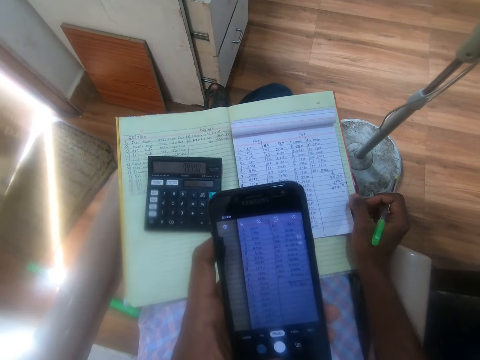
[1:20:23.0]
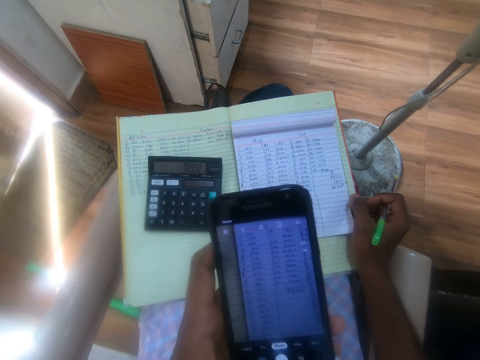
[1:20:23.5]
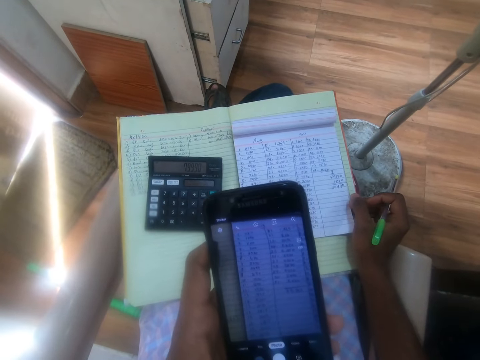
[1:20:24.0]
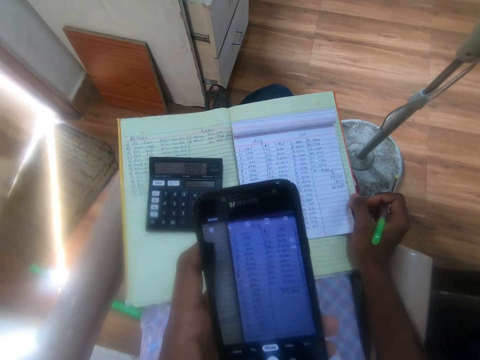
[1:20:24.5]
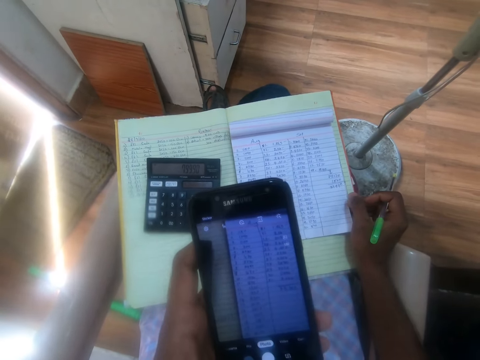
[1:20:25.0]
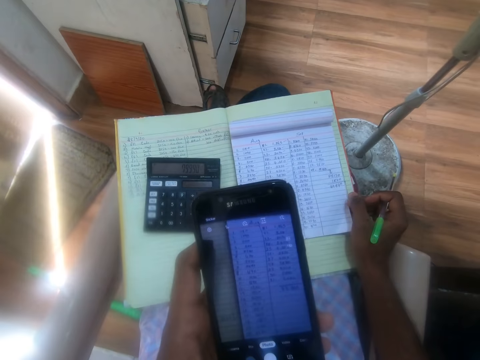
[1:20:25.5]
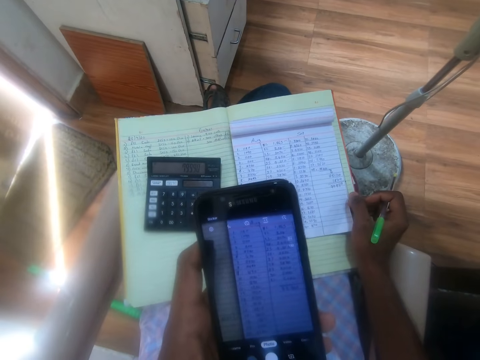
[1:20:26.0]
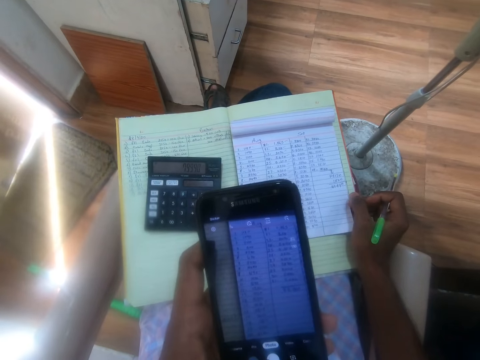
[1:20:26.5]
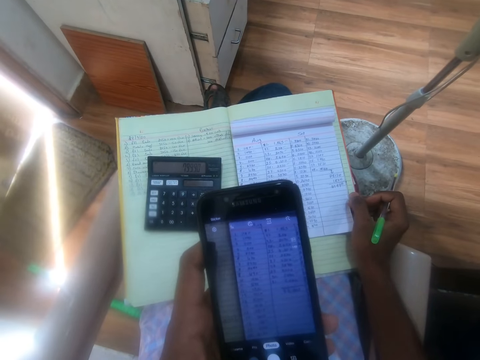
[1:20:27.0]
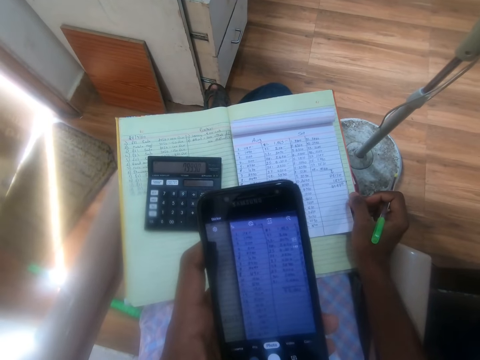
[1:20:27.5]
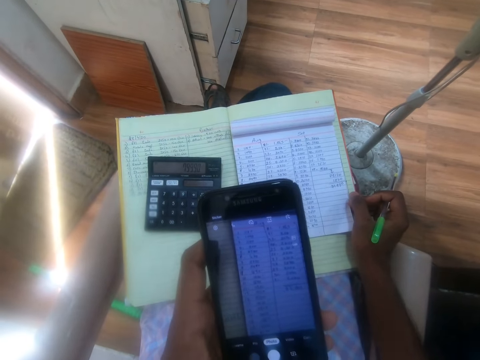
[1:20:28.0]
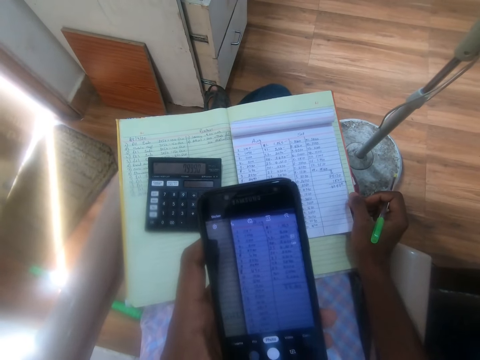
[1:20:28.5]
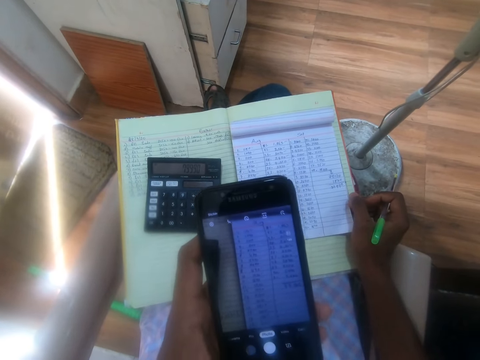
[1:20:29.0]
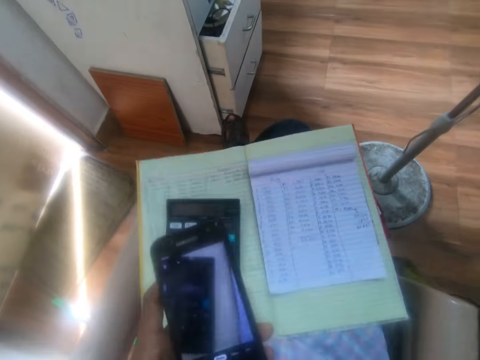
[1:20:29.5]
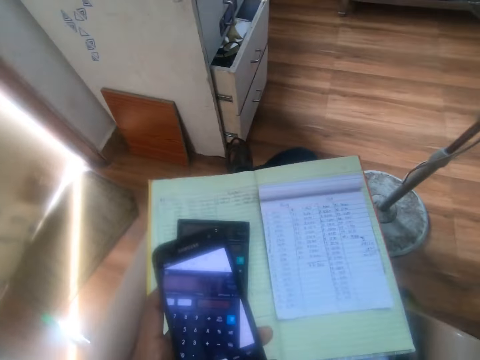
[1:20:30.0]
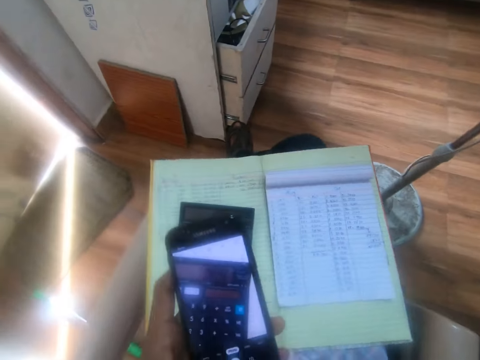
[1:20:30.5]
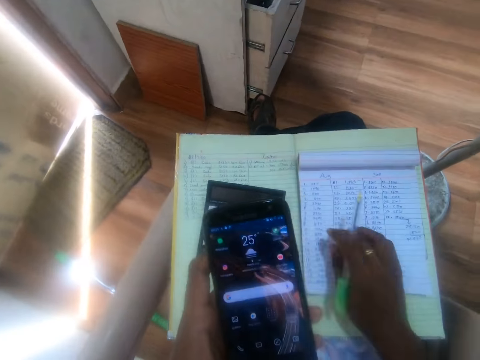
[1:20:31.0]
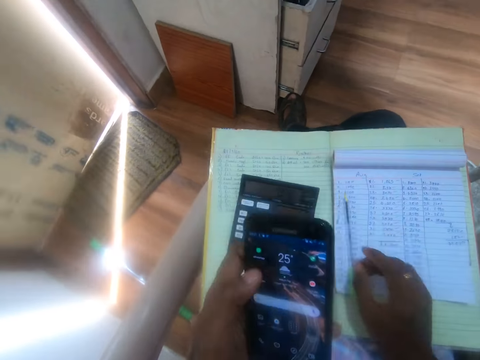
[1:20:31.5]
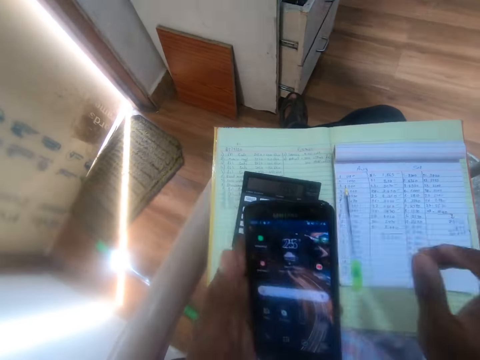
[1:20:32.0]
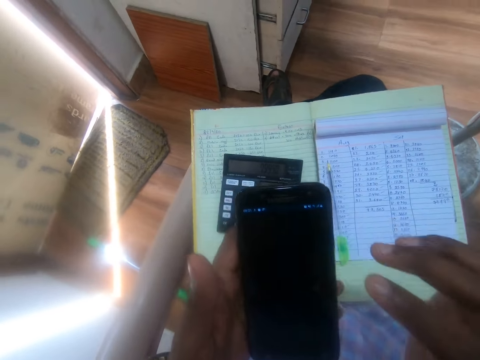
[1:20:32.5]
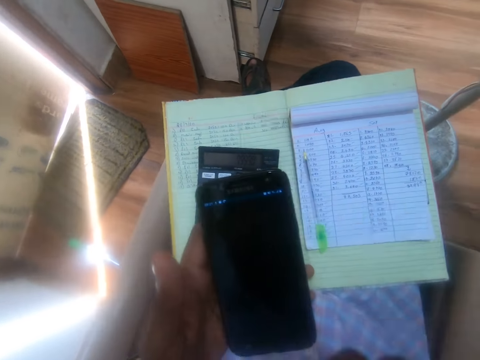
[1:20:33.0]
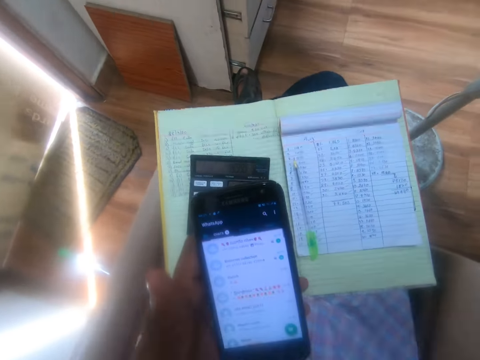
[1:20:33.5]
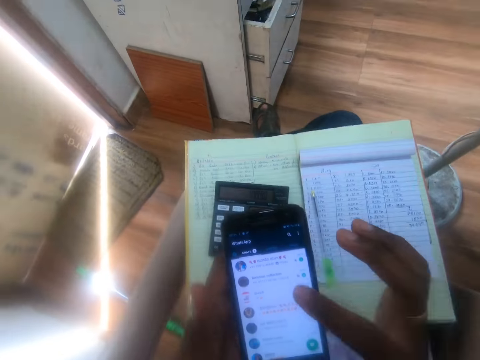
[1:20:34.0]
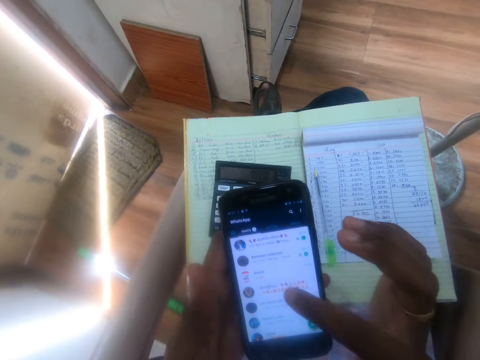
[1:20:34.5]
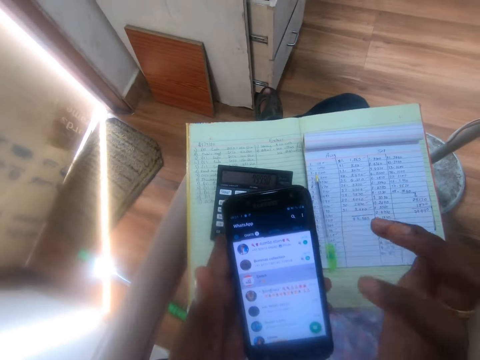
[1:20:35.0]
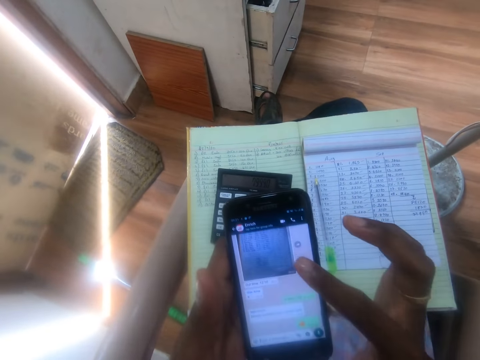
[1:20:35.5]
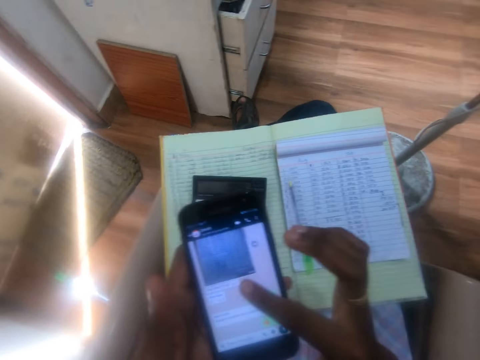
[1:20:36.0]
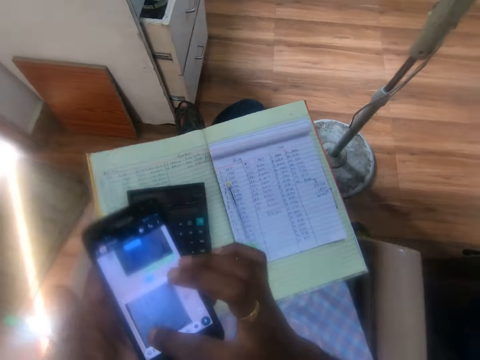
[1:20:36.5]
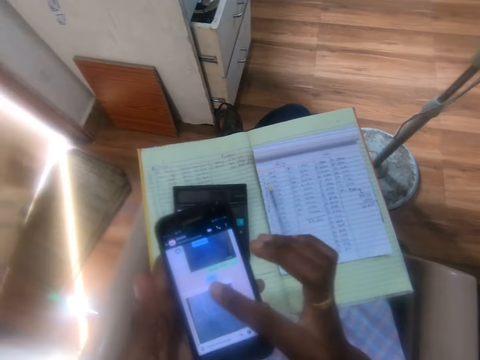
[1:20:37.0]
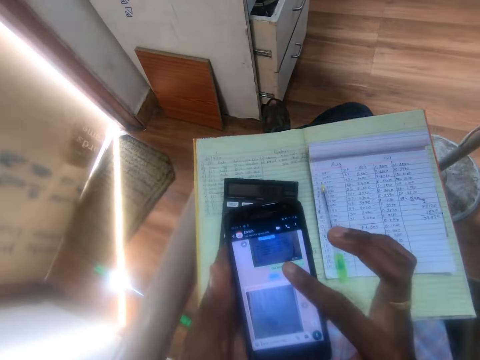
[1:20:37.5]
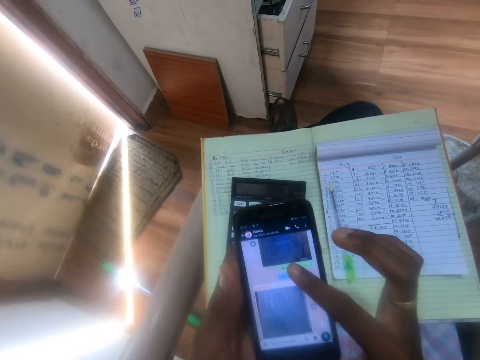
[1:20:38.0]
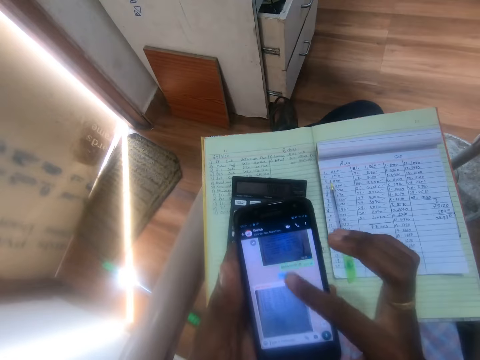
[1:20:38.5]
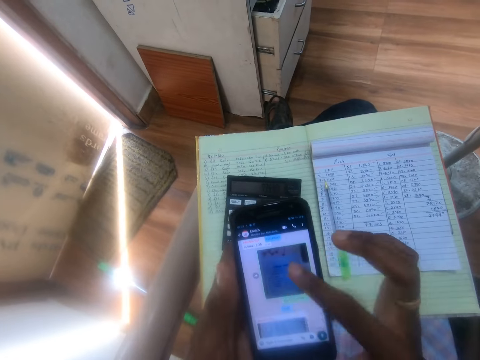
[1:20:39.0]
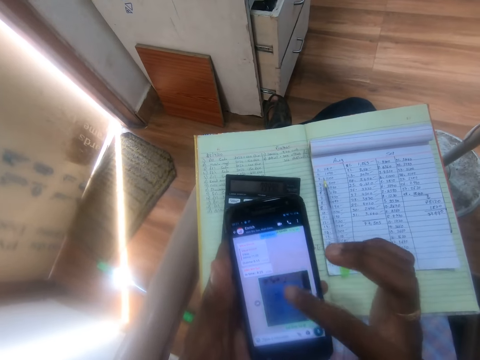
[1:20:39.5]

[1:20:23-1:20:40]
The camera wearer operates the phone with his left hand. He touches his face with his right hand. He drops the pen on the notepad with his right hand. He operates the phone with his left hand. He operates the phone with his right hand.

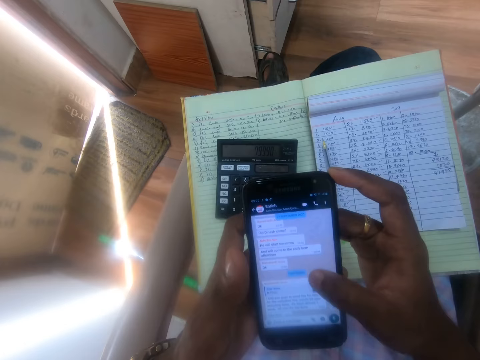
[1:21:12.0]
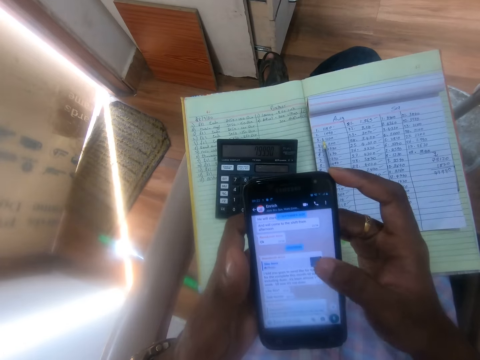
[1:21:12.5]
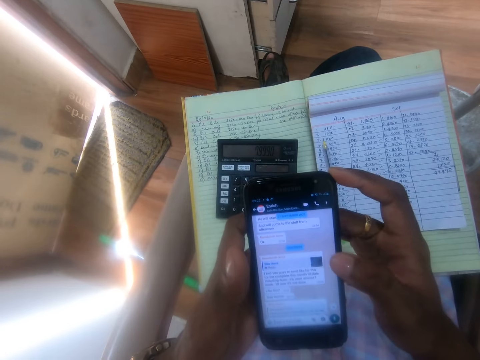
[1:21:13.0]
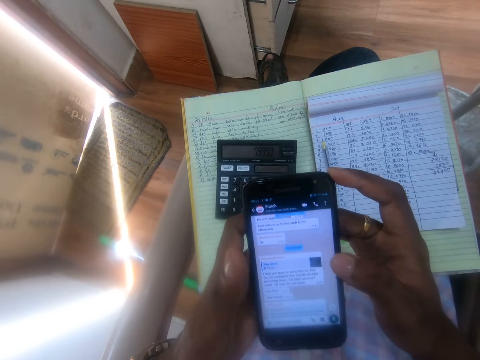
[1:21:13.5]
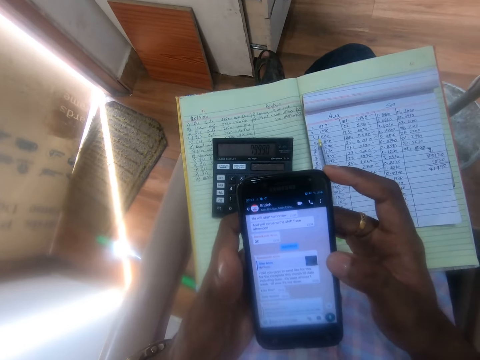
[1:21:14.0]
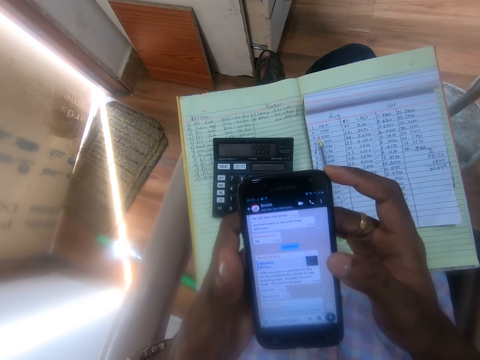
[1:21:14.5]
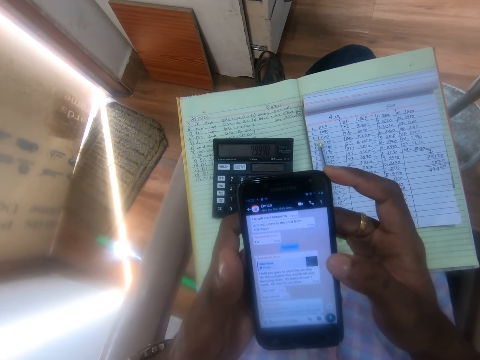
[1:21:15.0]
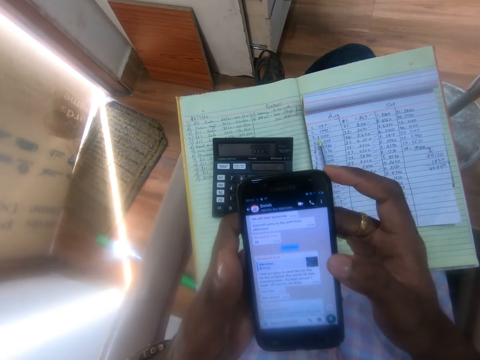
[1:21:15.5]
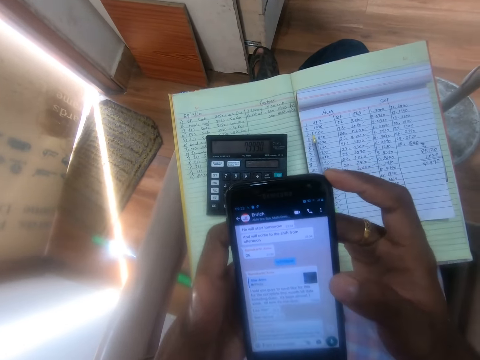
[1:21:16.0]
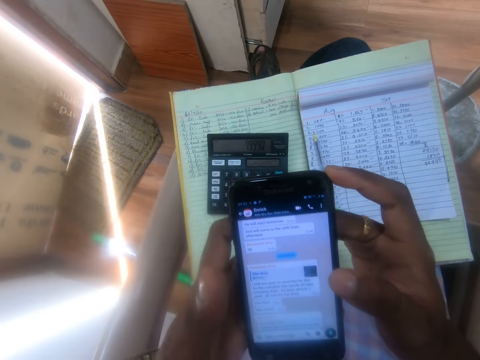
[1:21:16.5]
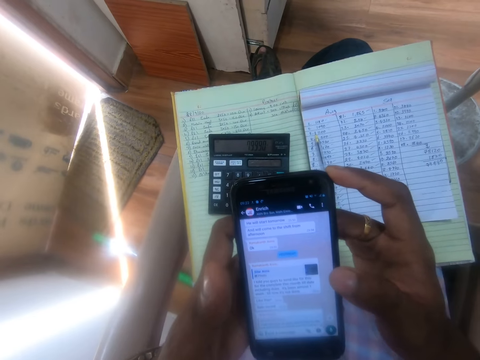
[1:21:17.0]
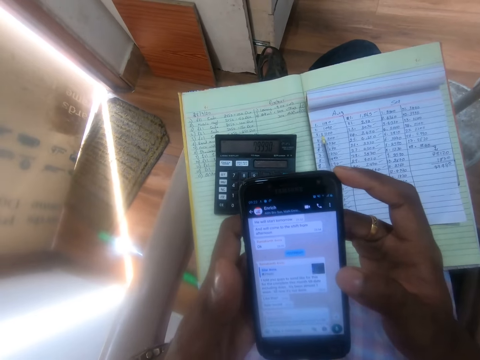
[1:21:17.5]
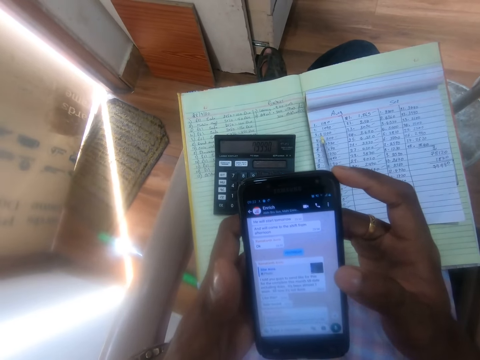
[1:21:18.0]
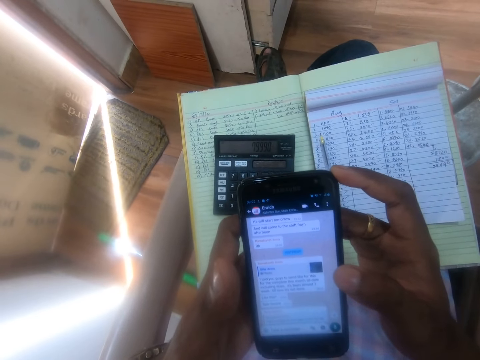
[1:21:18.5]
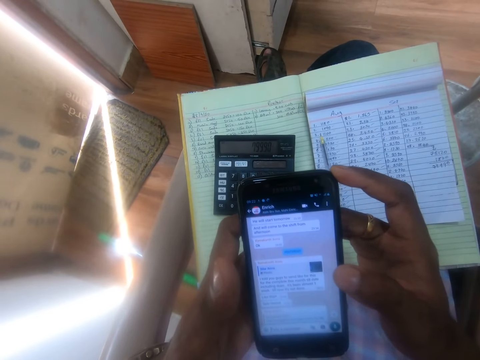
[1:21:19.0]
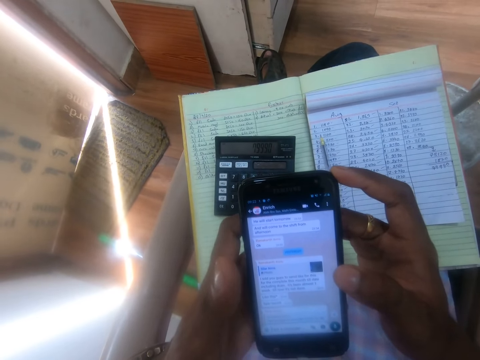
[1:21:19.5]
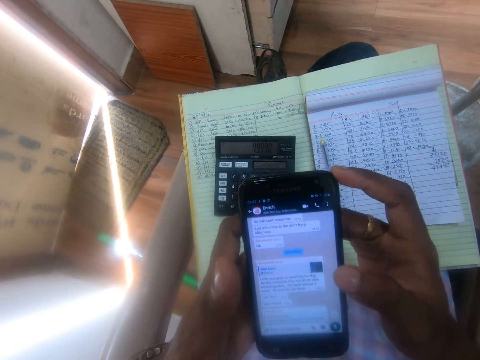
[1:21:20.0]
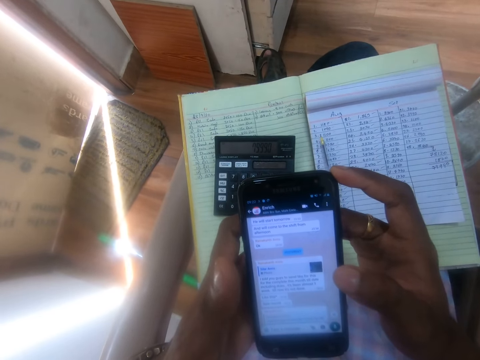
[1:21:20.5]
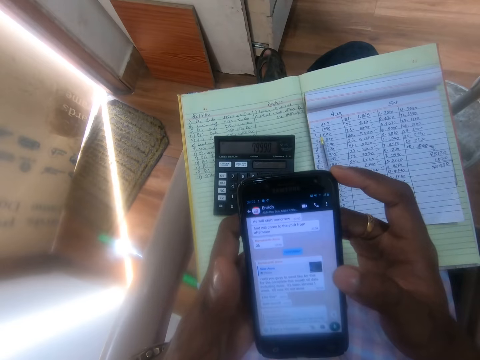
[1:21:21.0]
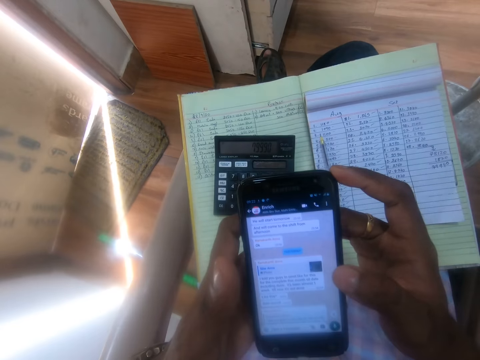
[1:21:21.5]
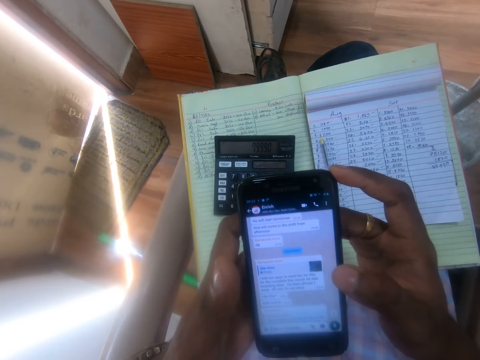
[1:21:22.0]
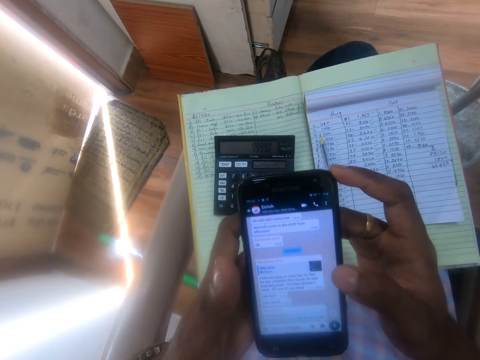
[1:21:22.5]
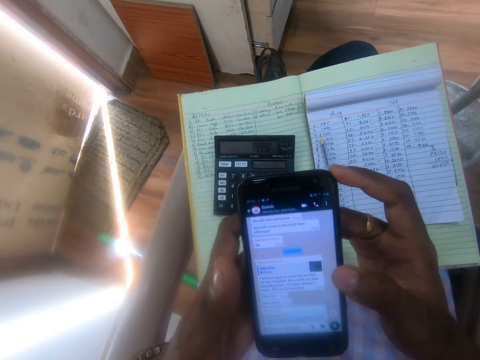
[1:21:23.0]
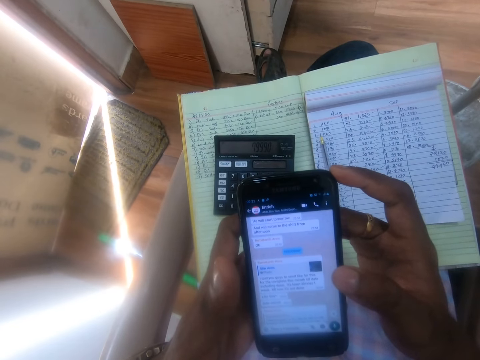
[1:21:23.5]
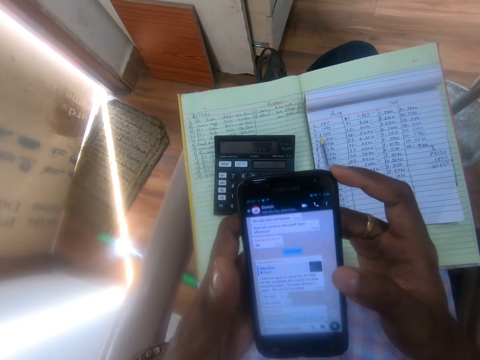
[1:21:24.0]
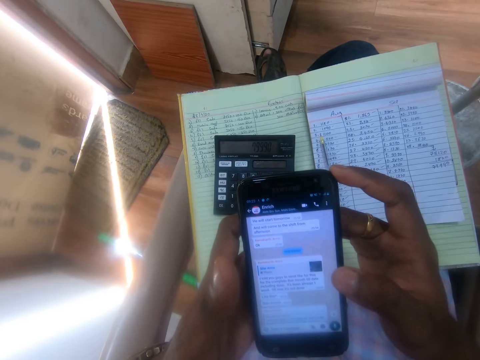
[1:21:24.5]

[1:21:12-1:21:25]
The camera wearer stares at the phone.
